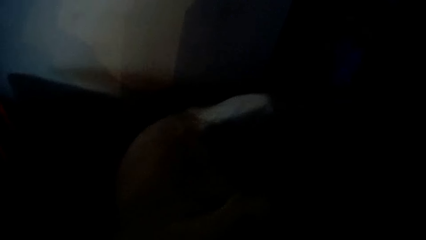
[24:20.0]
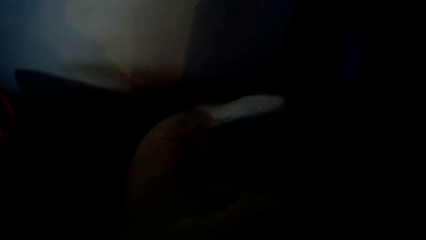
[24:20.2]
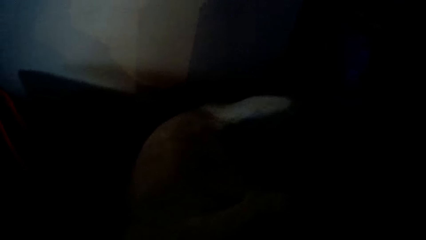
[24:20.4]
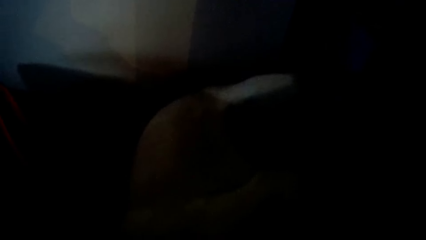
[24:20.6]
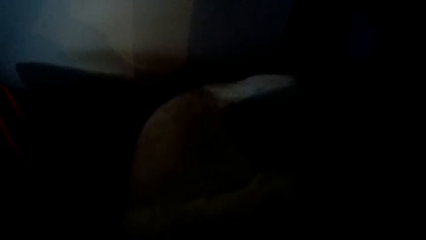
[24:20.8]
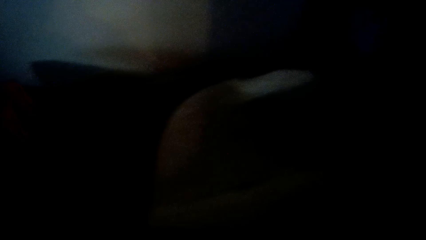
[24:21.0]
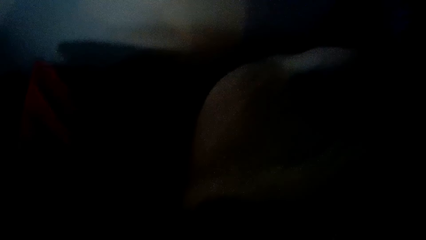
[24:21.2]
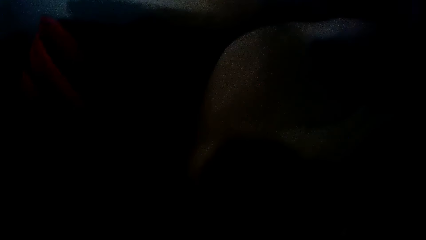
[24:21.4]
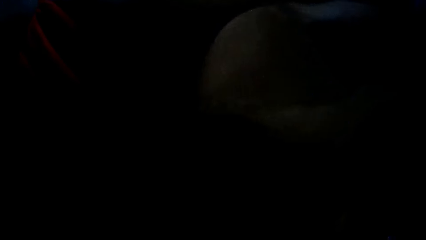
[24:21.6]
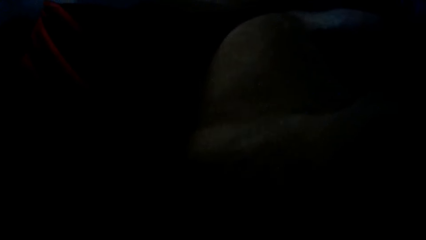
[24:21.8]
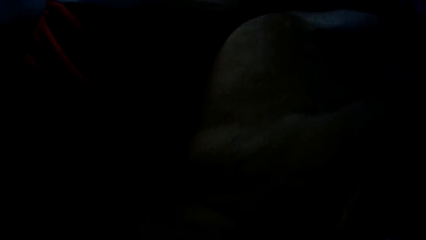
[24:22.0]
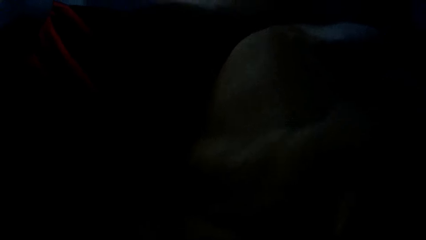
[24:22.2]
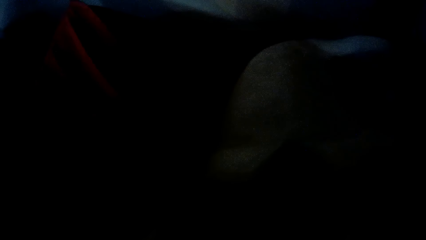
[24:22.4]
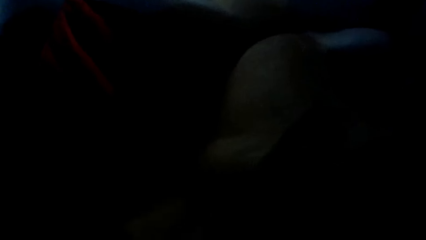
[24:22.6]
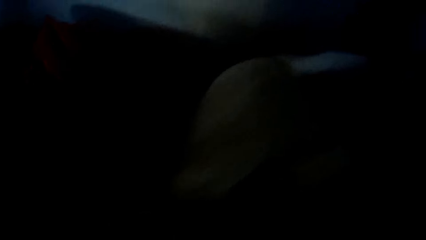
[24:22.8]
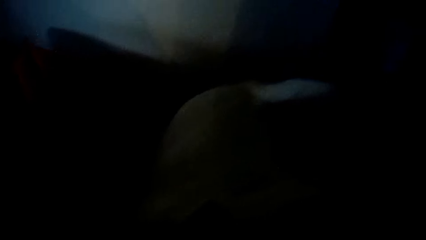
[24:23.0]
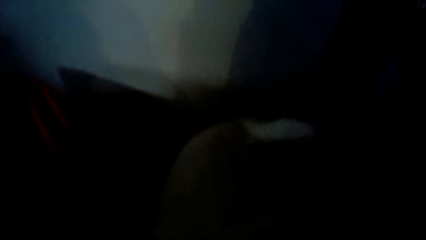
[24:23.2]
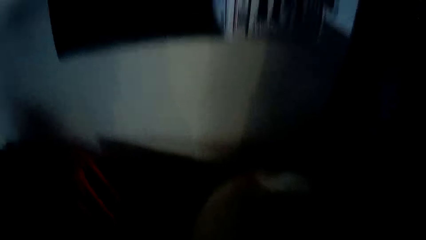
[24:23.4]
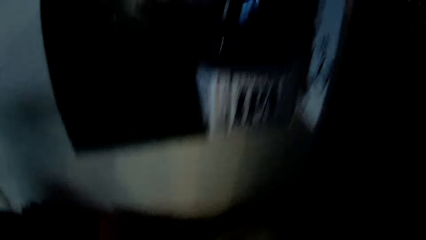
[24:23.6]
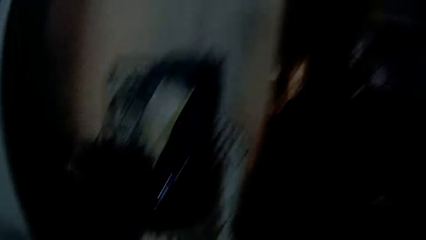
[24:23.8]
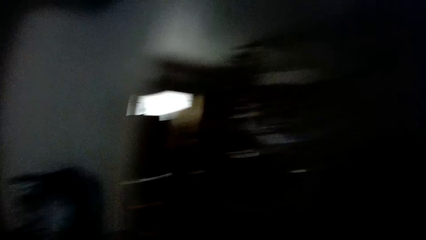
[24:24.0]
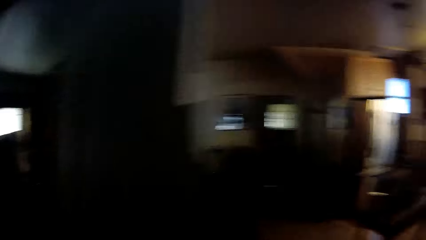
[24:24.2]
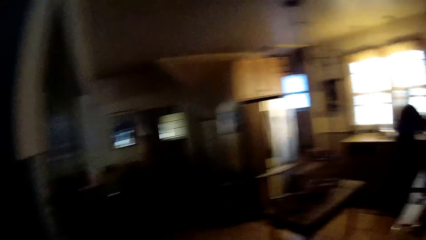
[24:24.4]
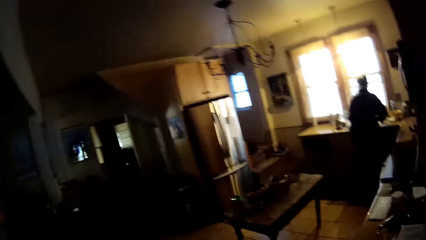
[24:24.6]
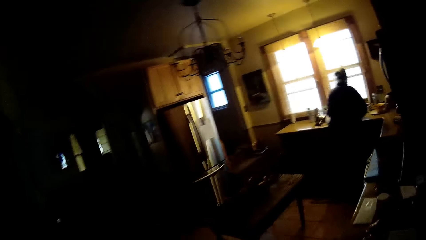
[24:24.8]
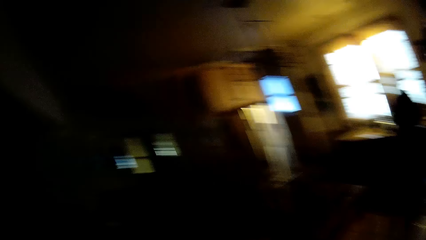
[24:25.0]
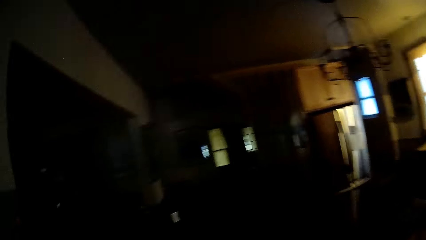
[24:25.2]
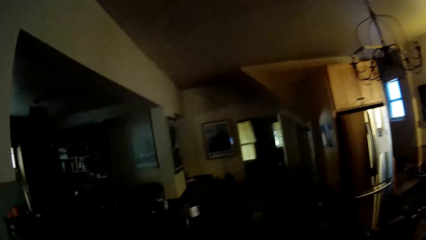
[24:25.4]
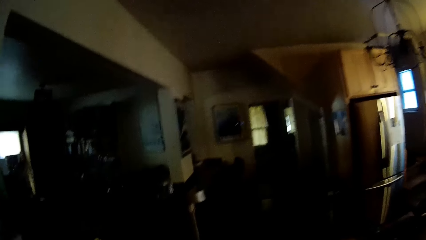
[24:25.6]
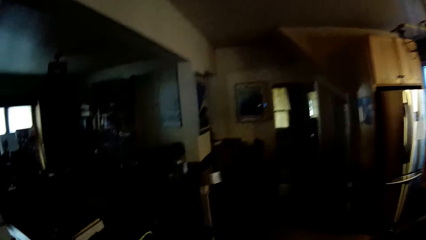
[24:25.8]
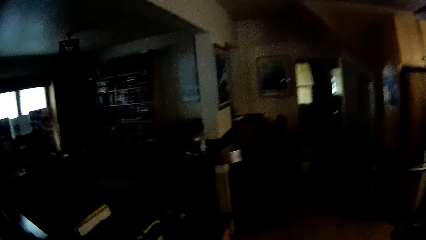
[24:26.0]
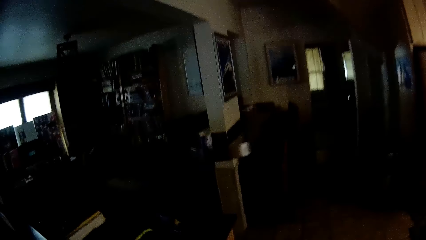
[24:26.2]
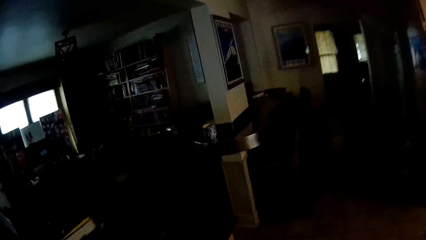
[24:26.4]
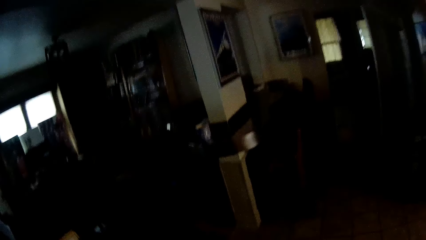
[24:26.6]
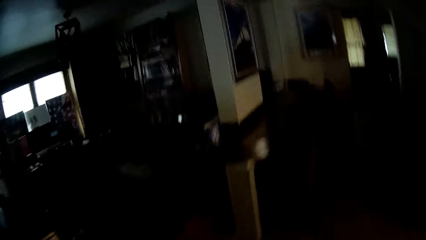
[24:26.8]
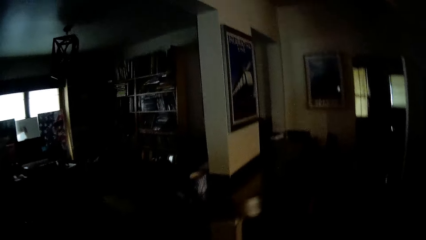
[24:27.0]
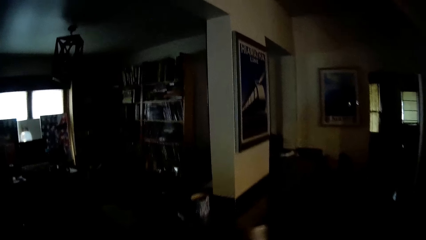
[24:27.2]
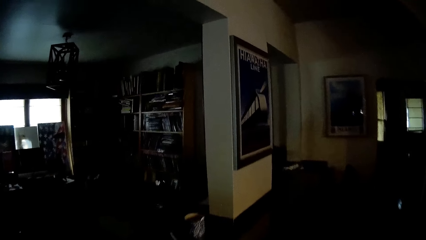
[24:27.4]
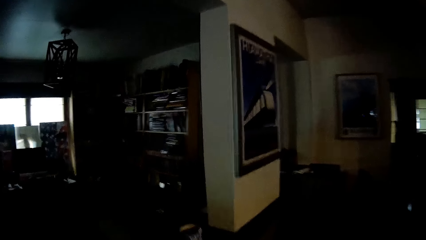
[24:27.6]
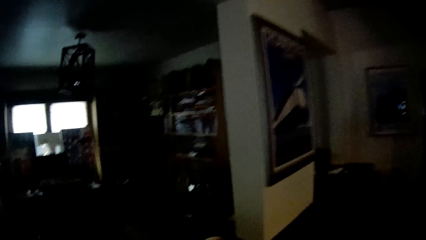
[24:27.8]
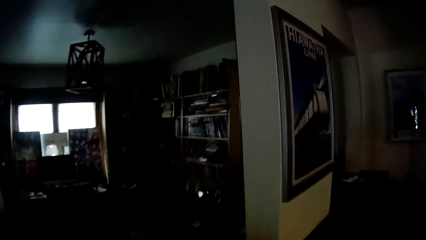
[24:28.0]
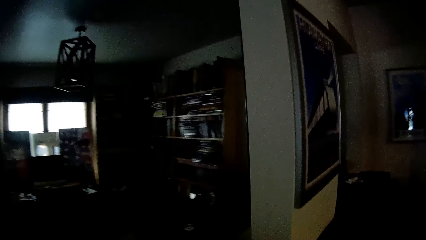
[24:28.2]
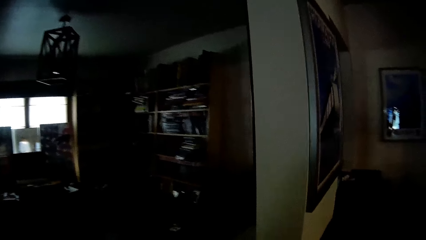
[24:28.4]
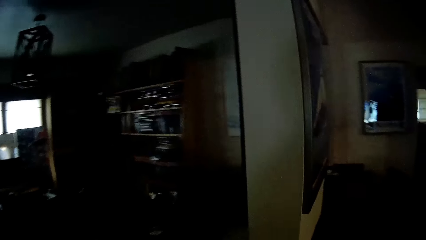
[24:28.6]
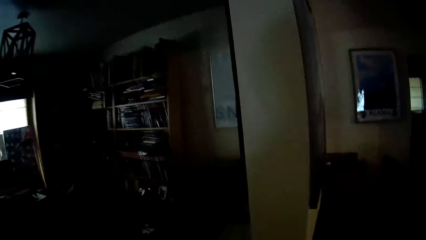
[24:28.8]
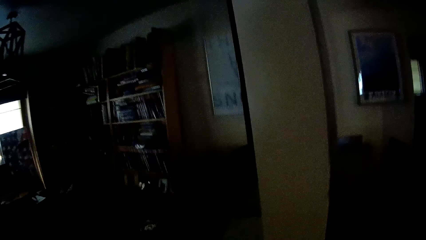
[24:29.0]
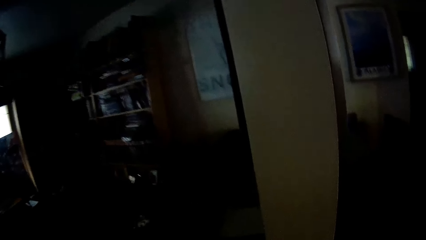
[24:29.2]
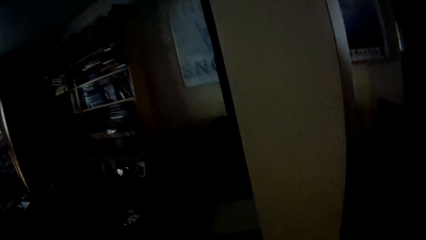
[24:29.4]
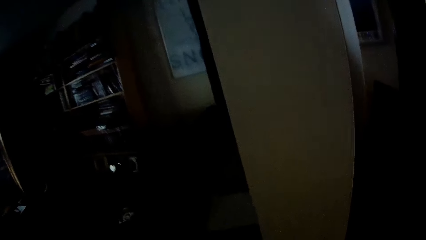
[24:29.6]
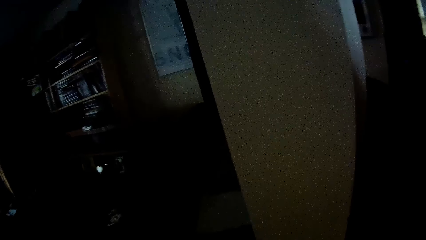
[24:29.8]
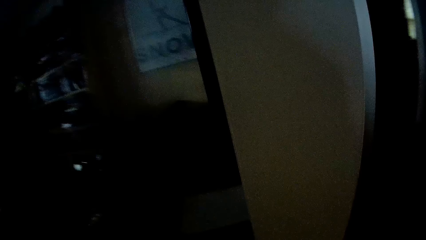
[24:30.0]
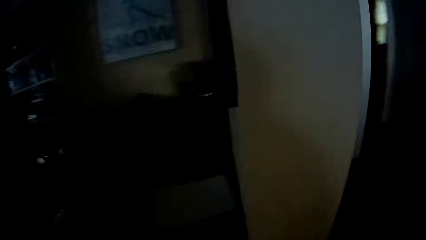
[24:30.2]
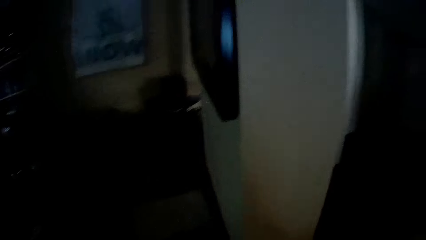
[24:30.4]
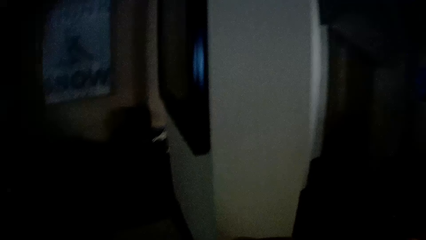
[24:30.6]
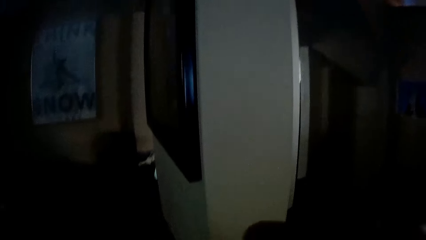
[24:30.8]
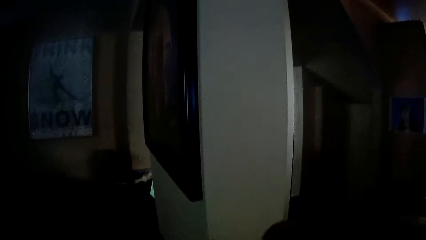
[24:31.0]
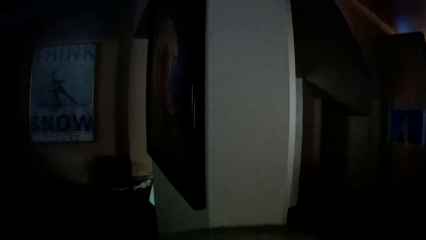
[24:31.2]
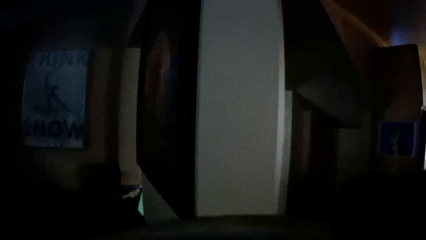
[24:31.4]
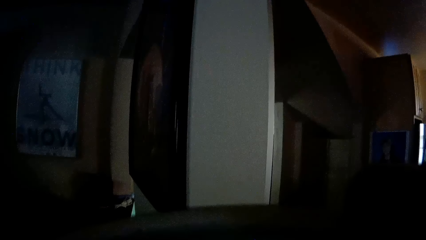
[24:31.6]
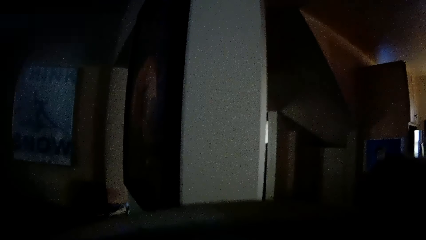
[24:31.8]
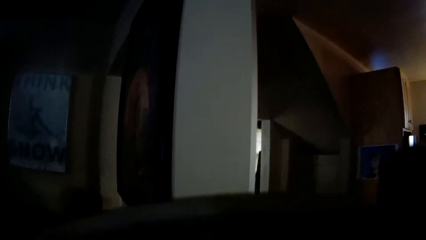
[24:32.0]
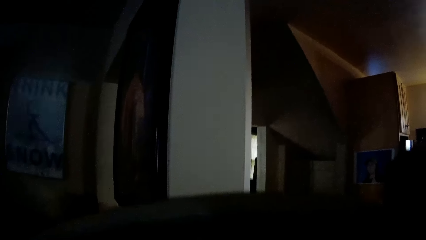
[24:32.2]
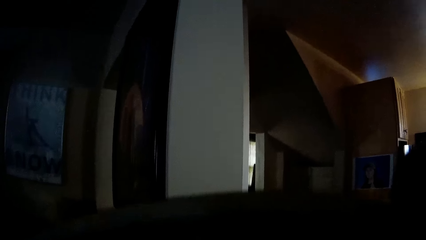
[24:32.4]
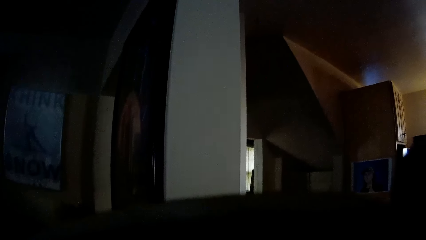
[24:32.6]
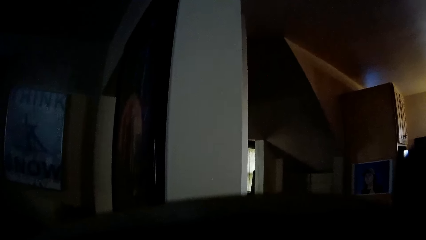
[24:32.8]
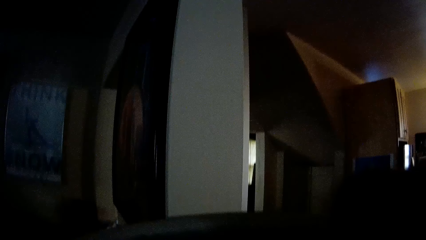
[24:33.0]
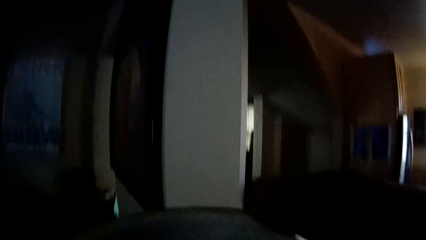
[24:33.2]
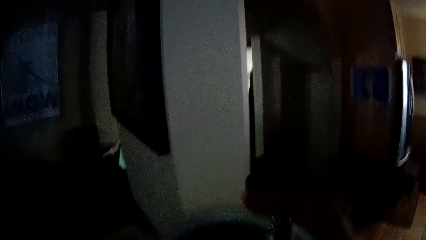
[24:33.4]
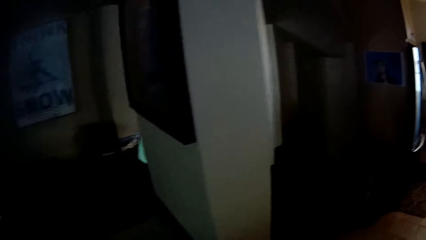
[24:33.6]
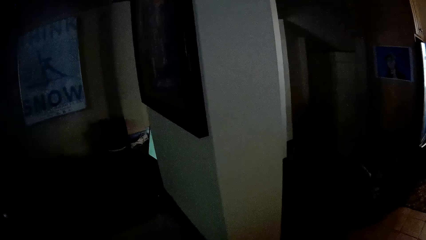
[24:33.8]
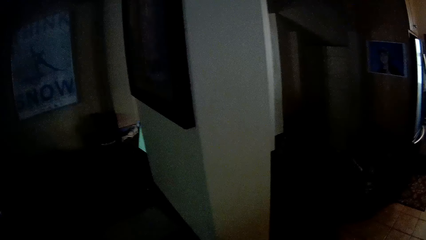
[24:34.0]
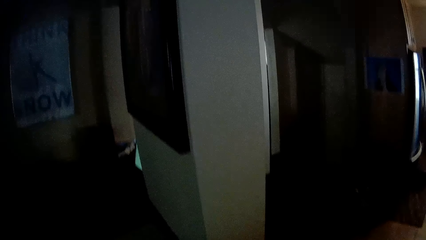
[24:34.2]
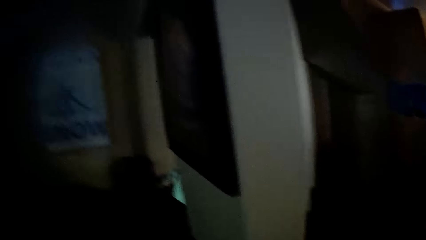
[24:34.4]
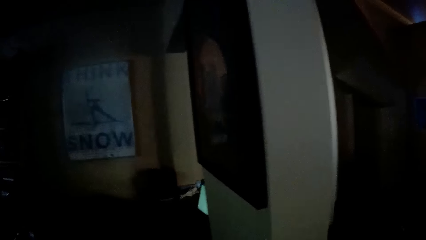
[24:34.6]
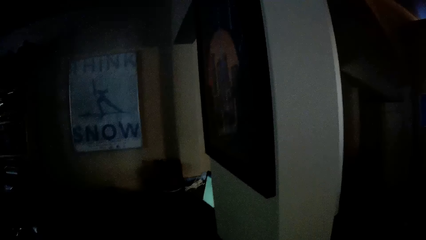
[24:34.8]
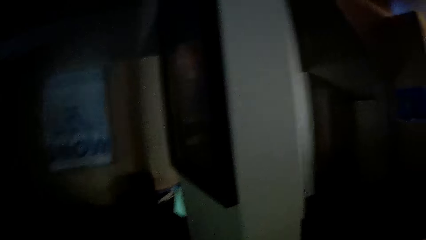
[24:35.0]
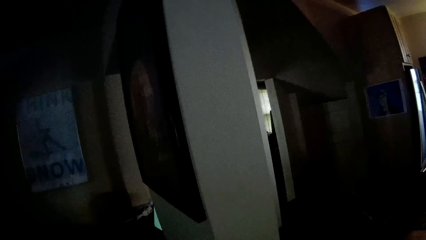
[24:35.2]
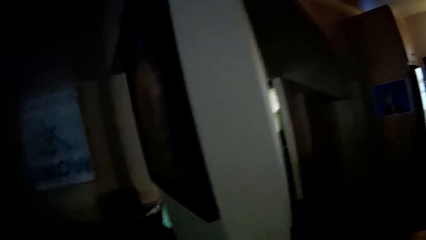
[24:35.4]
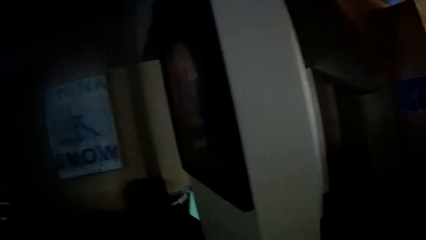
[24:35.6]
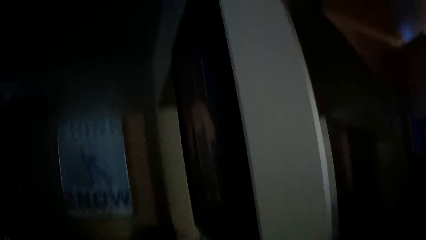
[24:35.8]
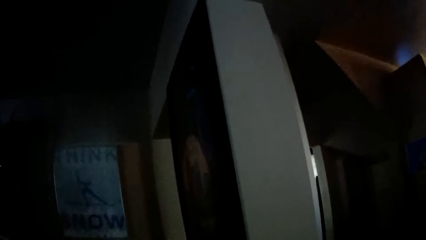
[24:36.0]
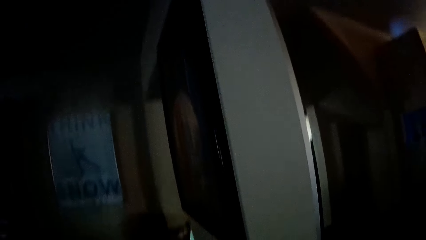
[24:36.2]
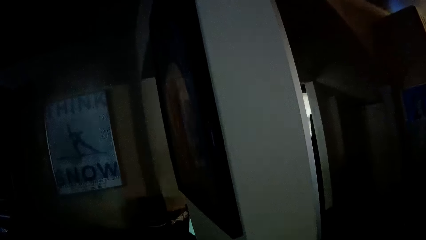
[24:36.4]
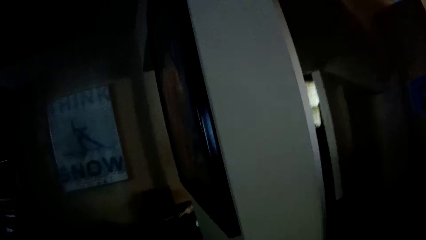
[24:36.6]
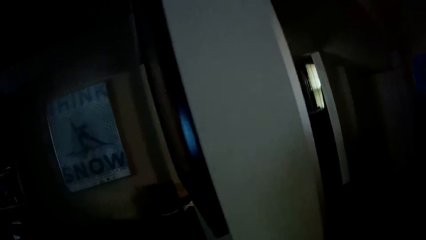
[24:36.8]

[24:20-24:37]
The camera wearer stands up. They look around the house. They turn around. They walk around the house. They stop walking. They drink from a cup. They look around the house.
